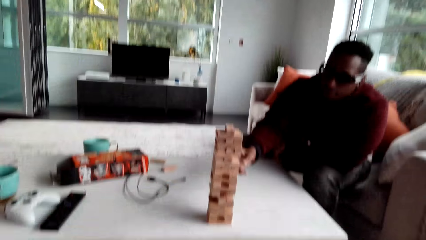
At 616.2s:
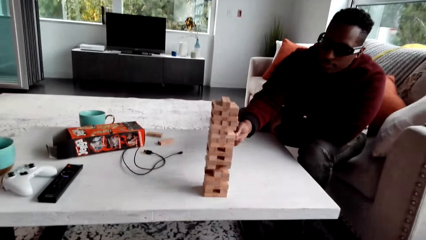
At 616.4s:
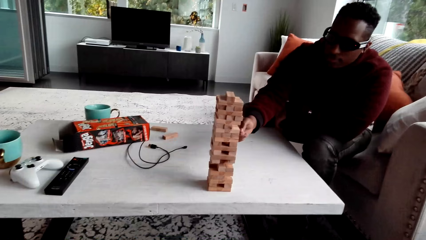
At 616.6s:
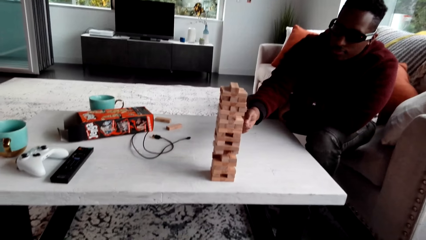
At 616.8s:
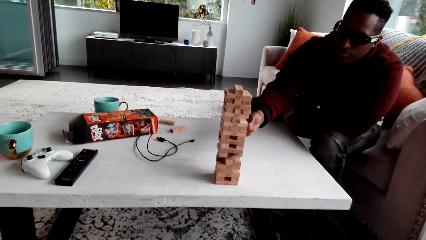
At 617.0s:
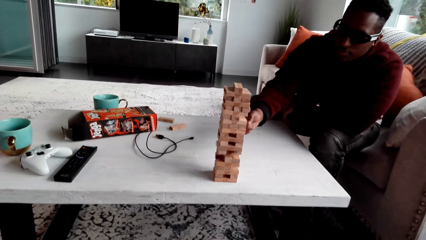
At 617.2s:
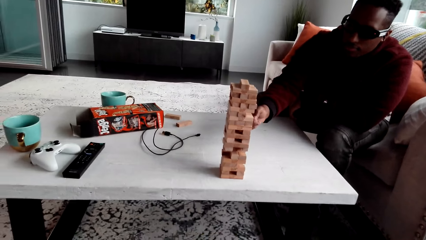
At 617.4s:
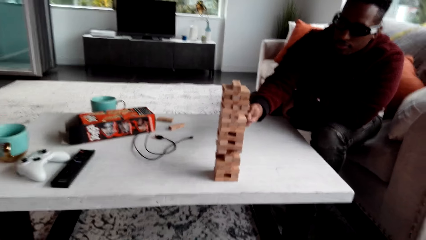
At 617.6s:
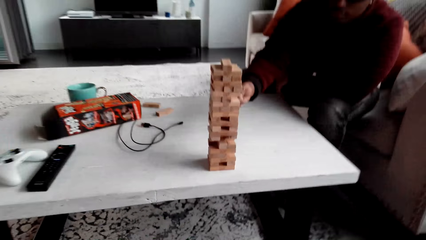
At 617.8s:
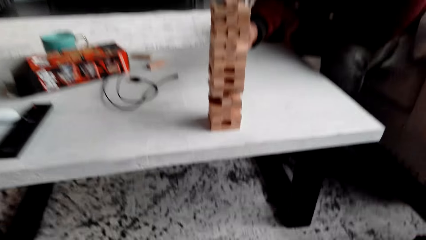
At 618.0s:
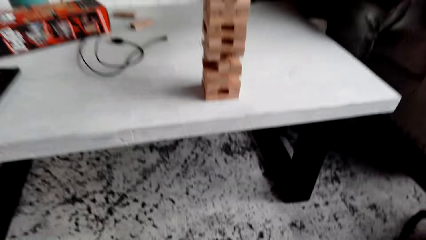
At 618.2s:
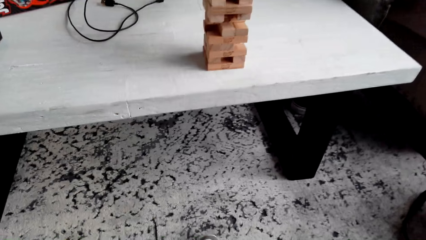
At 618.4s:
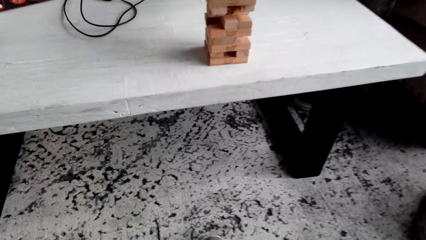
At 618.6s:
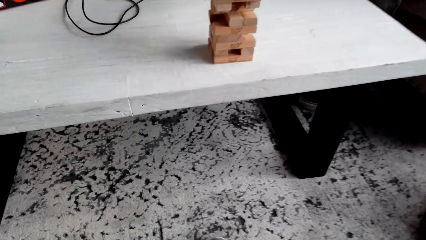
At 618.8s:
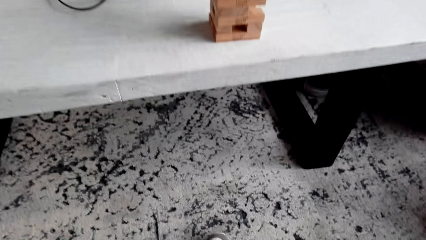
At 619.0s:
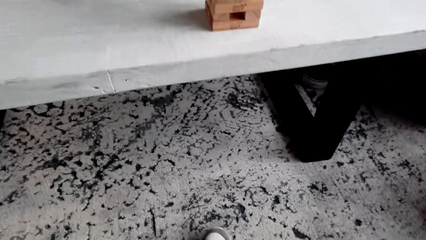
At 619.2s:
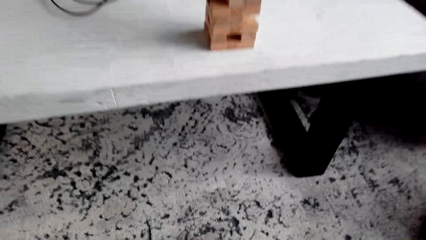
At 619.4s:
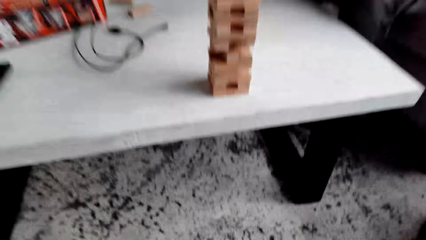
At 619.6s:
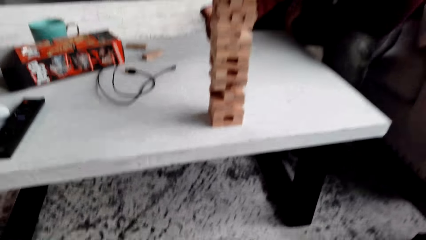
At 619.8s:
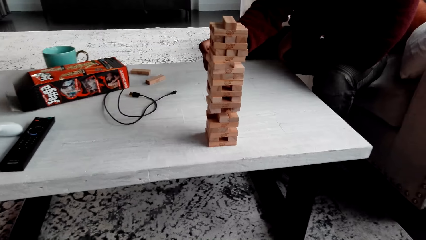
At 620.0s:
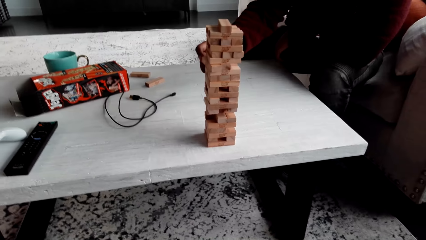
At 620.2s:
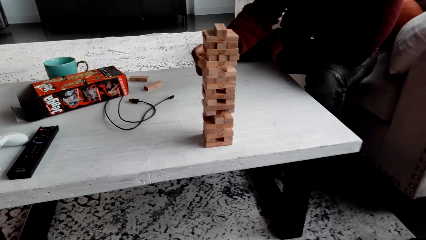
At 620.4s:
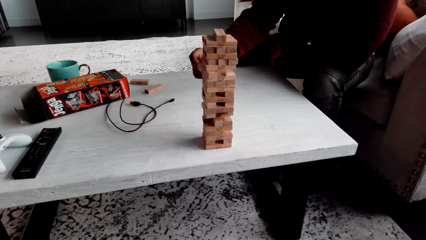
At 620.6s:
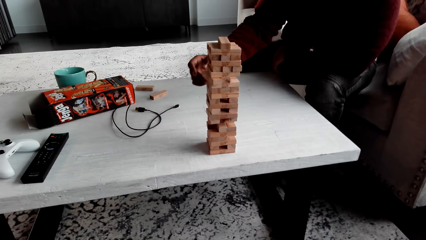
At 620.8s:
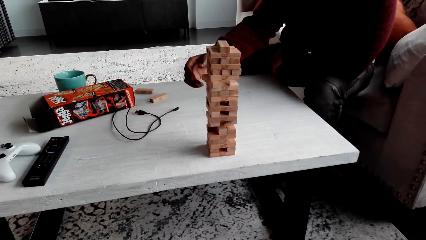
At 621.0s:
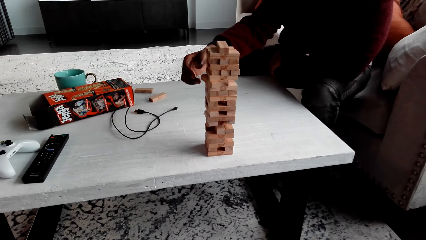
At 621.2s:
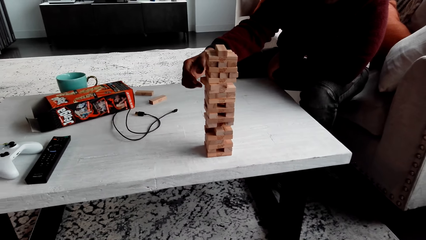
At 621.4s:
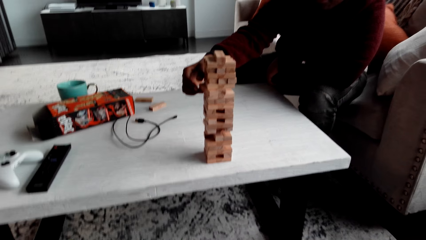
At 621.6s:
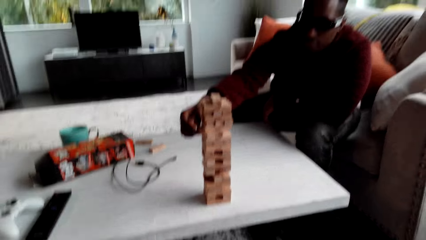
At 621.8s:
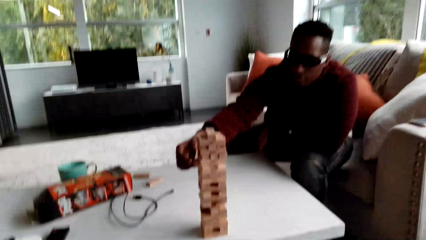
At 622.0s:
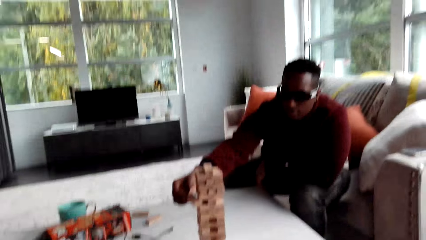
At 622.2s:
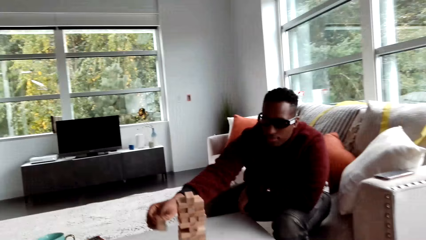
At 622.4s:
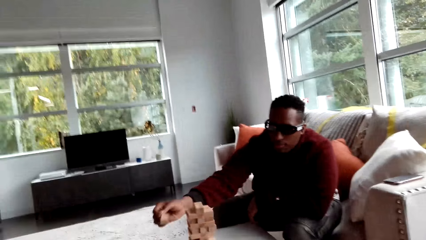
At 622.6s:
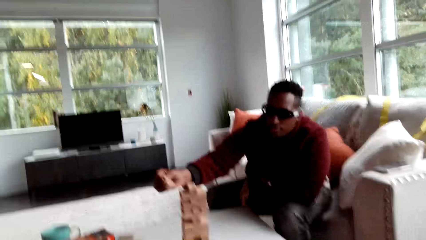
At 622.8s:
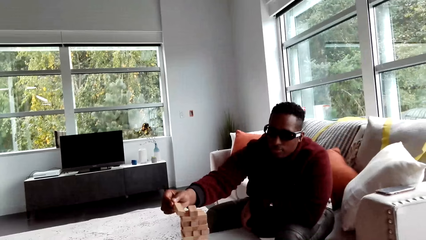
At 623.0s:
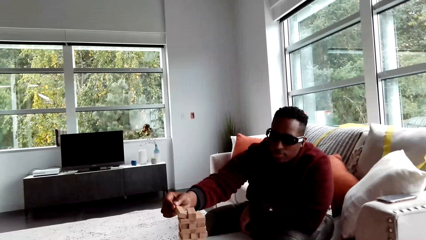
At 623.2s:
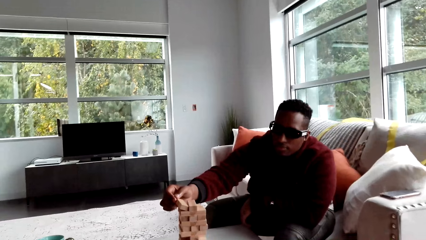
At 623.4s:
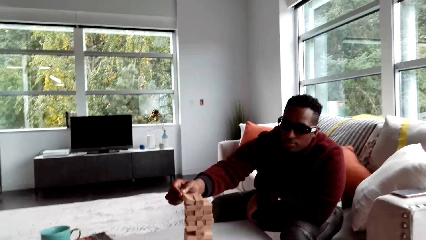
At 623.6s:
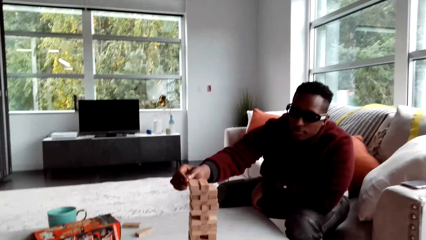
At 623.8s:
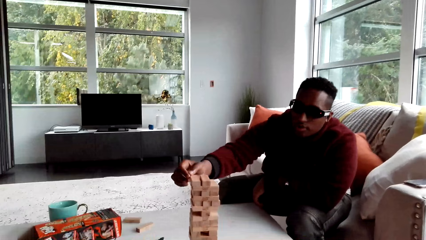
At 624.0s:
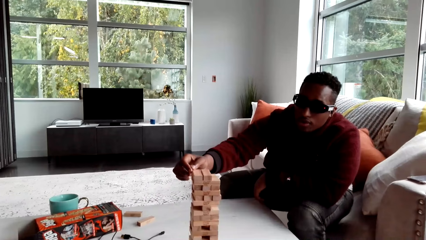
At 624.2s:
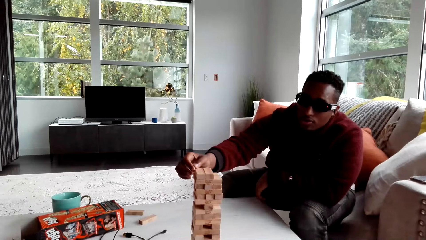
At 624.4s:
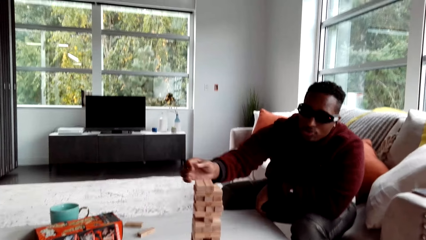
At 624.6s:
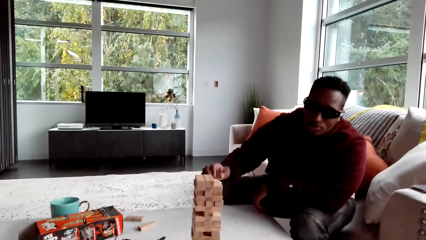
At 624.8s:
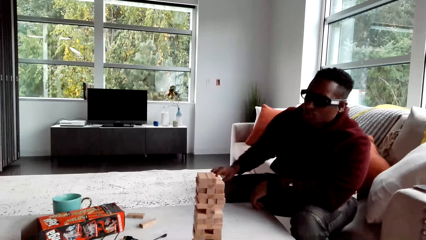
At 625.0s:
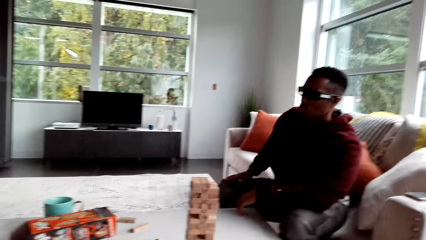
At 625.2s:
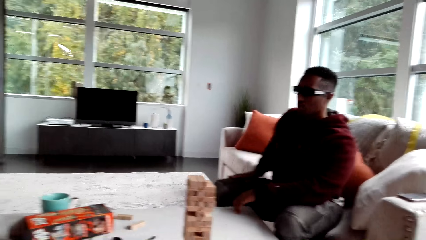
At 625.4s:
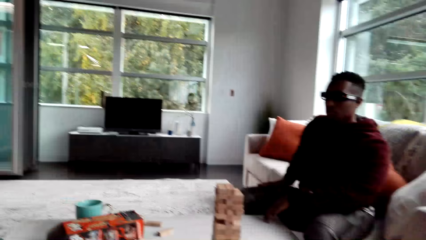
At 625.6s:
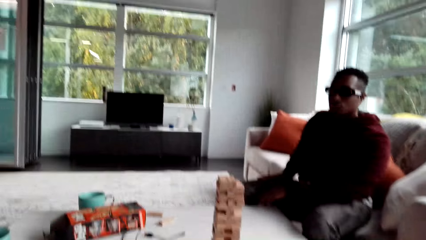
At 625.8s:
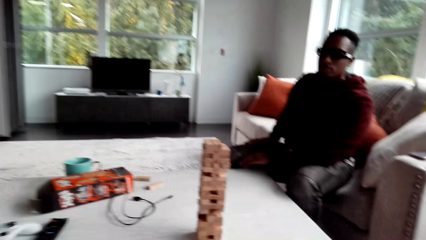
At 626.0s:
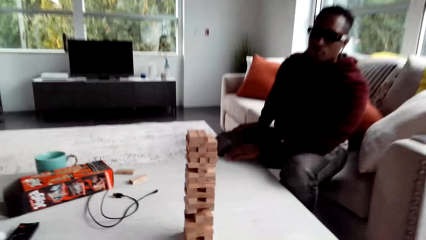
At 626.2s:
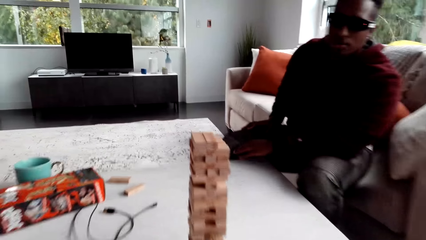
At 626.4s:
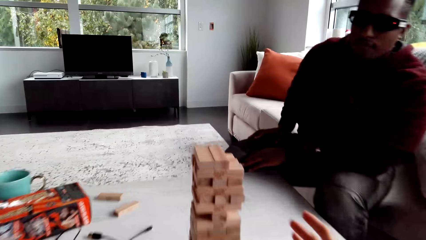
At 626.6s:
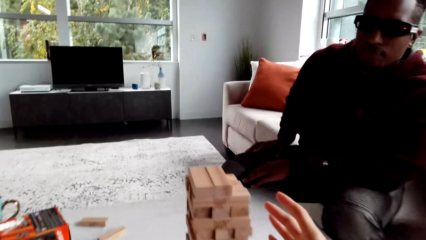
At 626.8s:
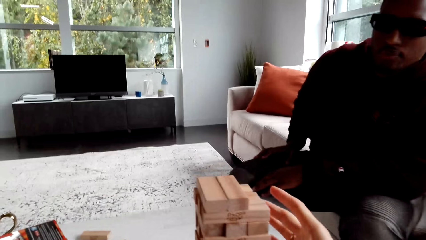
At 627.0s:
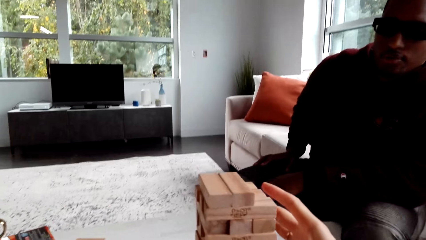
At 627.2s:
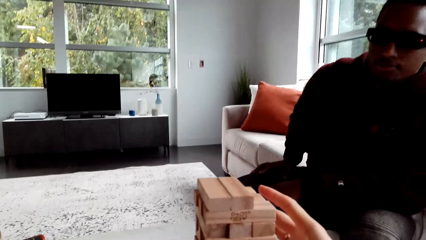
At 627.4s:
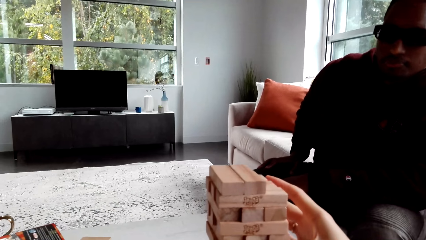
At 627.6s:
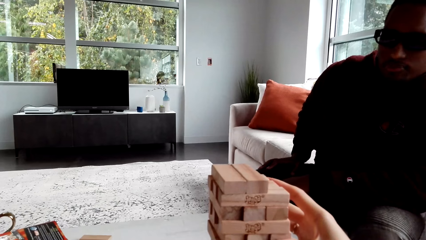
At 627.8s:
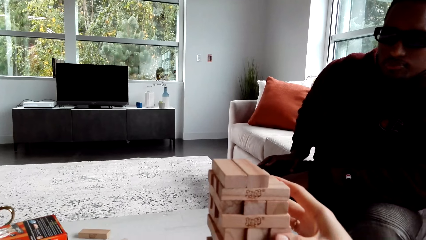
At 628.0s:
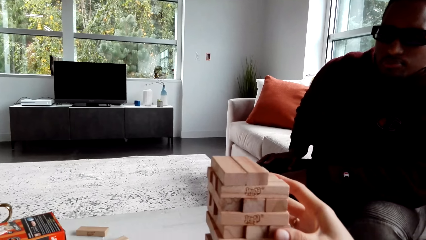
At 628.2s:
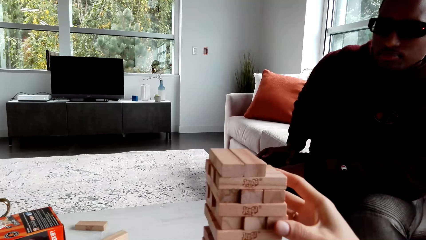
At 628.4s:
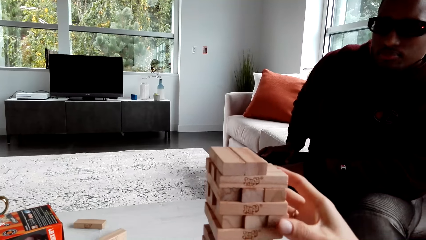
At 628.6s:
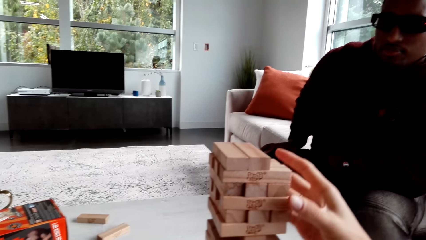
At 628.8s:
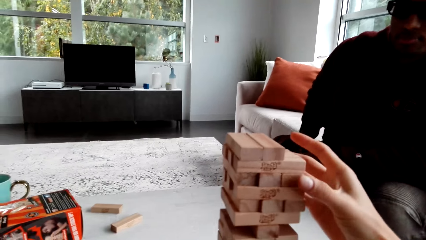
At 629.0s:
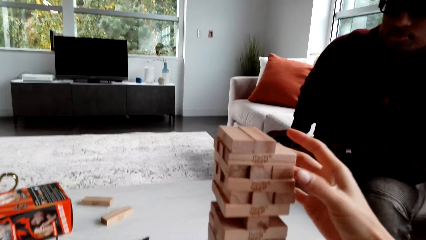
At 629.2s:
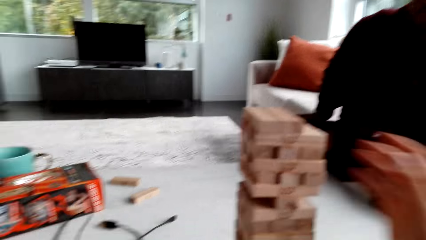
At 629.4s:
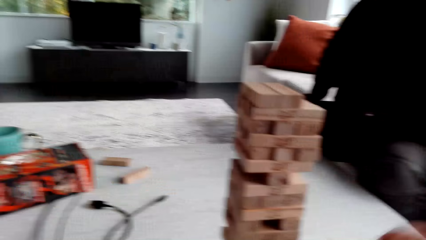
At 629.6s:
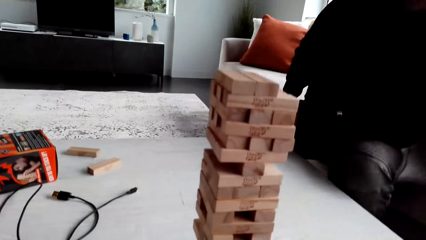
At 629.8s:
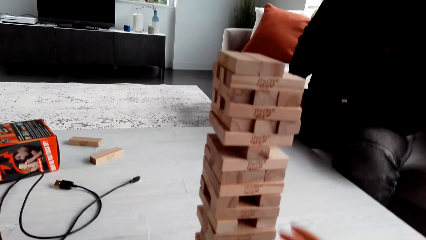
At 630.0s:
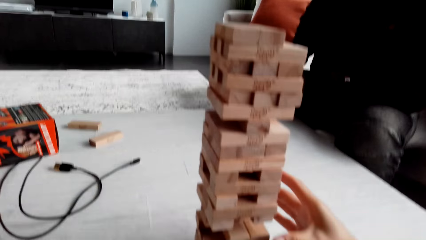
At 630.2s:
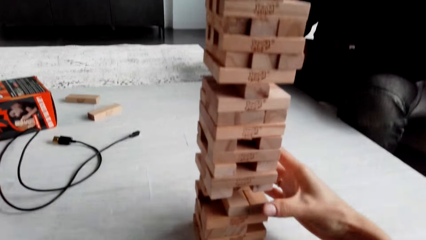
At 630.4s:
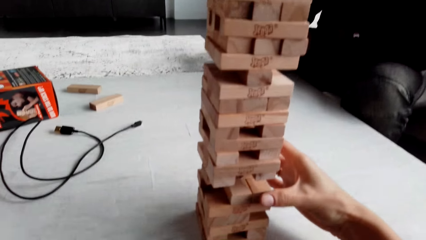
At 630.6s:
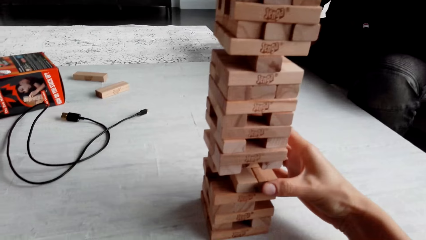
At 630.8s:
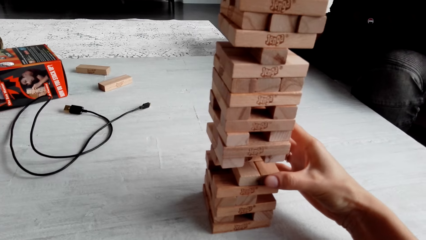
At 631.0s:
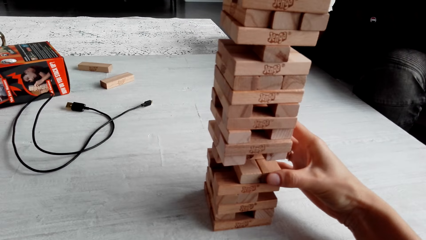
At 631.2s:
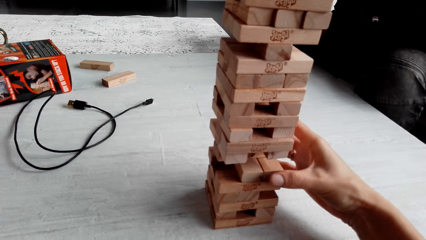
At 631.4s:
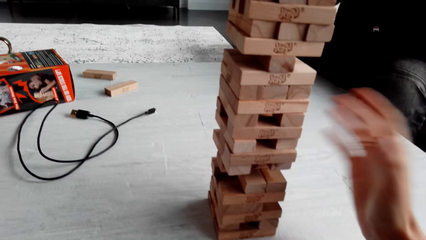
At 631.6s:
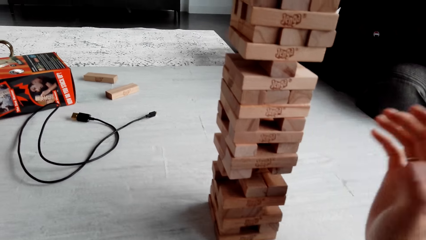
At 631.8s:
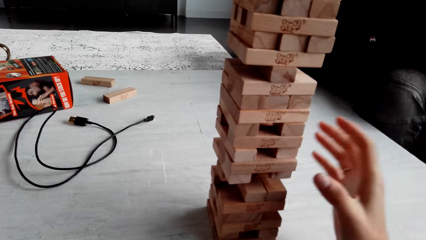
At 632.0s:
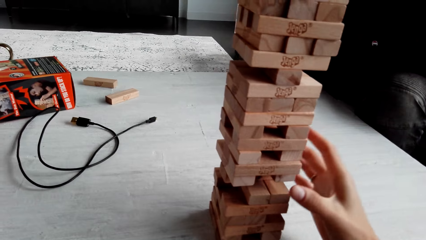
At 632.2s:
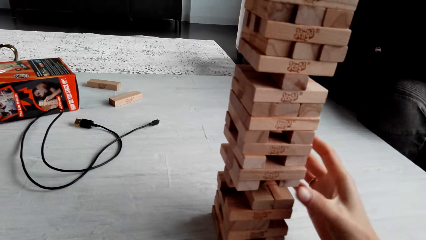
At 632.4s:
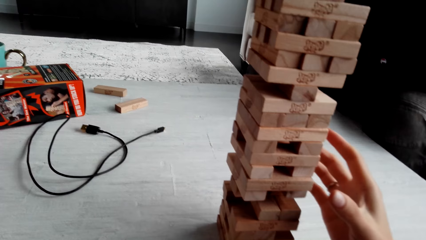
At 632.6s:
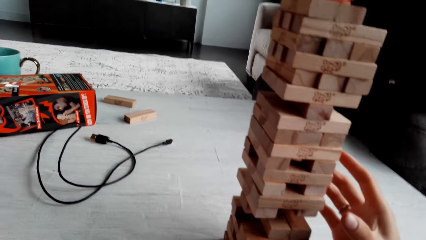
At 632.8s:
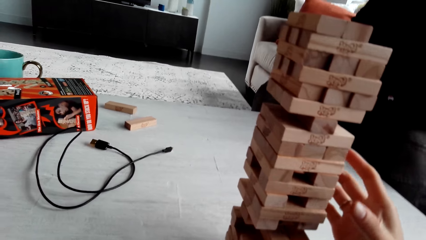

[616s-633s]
A person removes a jenga block. The camera wearer looks around. The person plays the jenga game. The camera wearer plays the jenga game. They look around.
